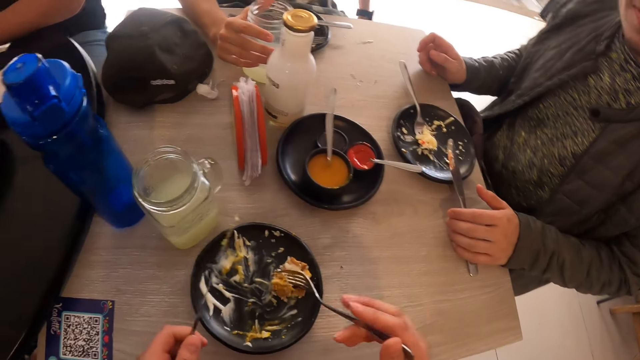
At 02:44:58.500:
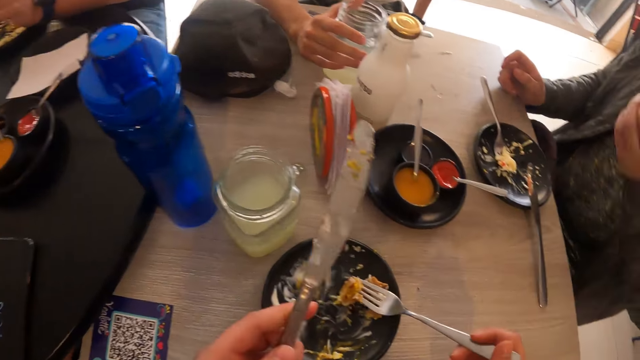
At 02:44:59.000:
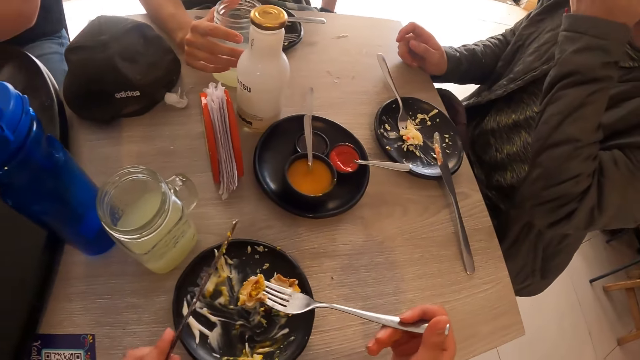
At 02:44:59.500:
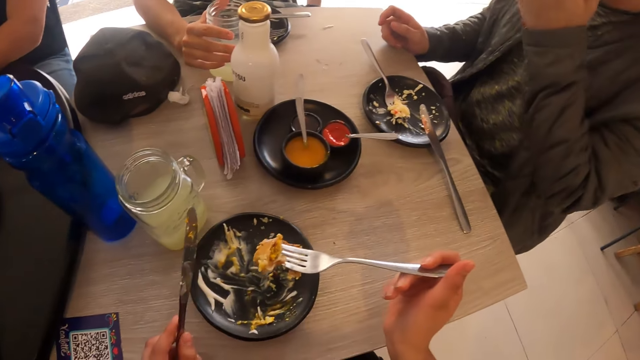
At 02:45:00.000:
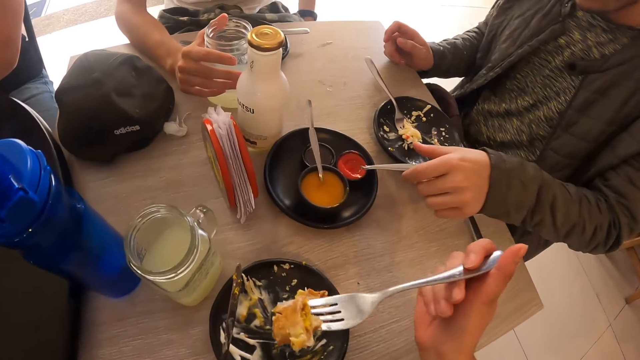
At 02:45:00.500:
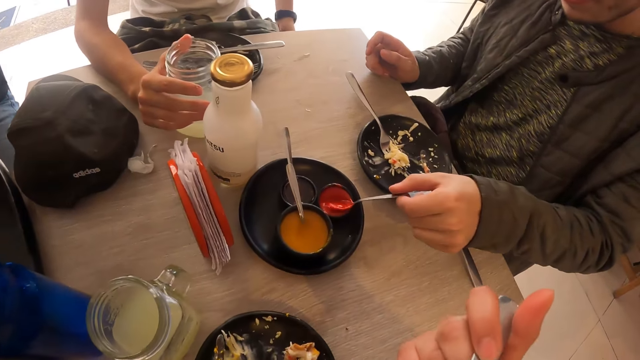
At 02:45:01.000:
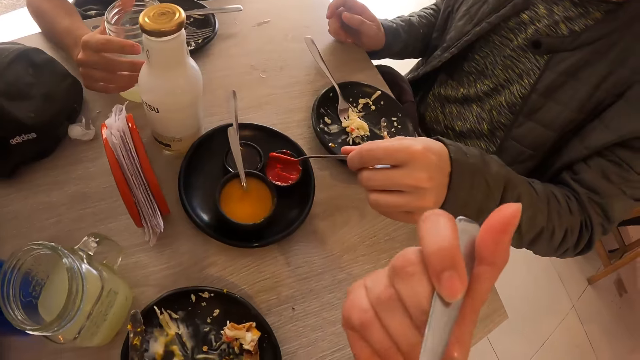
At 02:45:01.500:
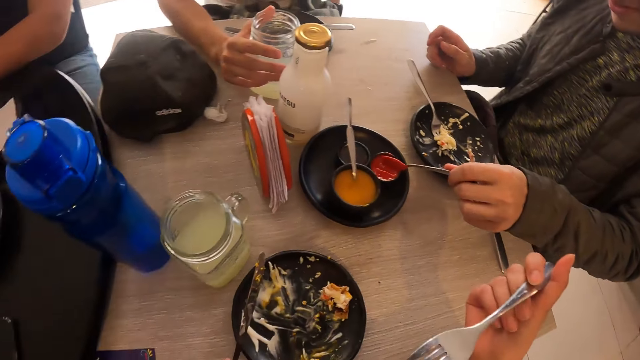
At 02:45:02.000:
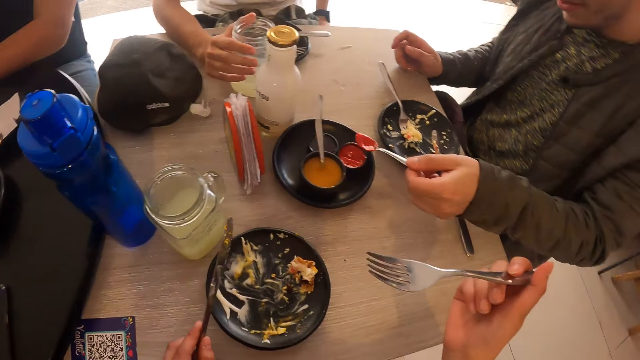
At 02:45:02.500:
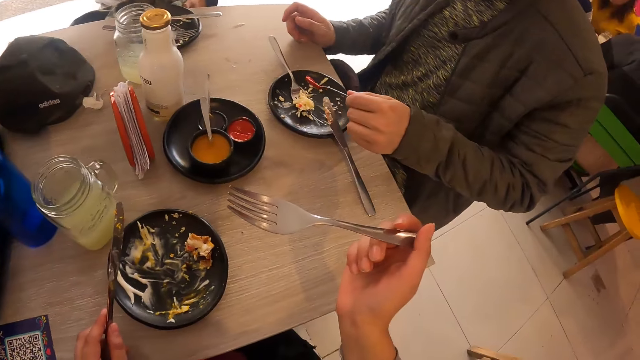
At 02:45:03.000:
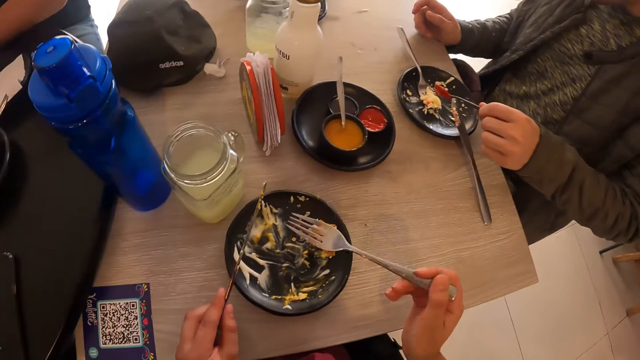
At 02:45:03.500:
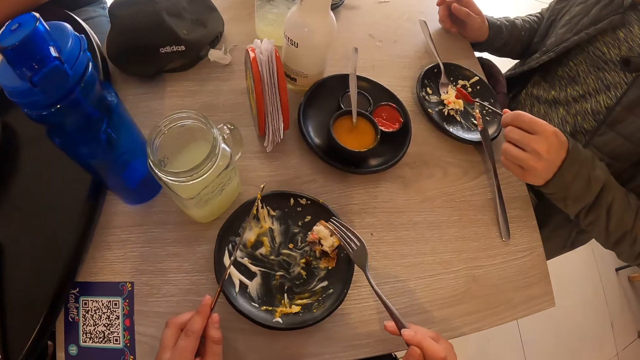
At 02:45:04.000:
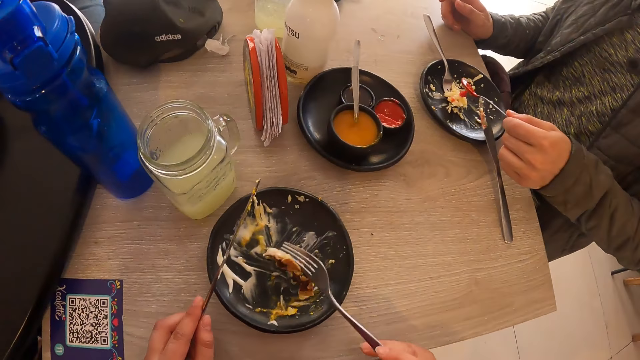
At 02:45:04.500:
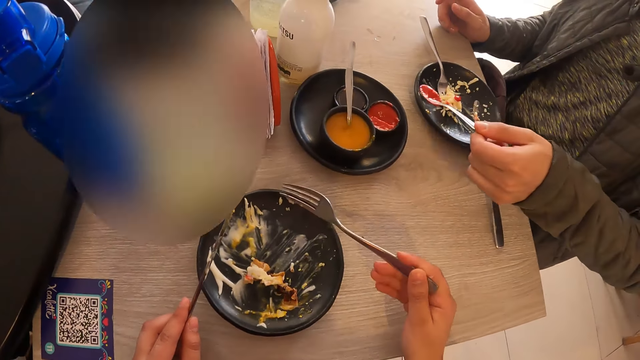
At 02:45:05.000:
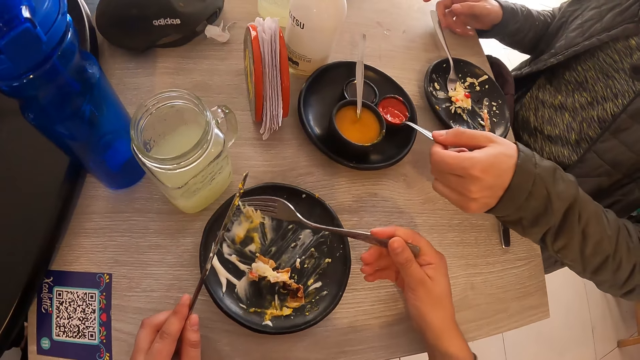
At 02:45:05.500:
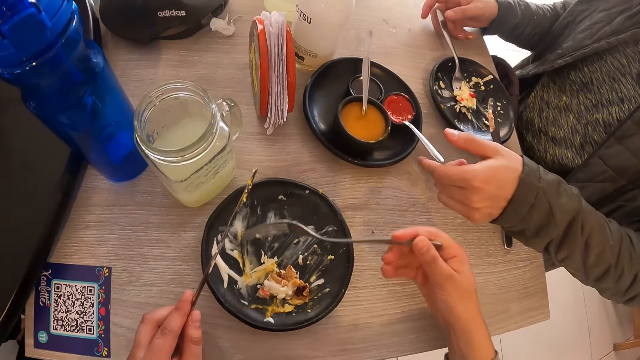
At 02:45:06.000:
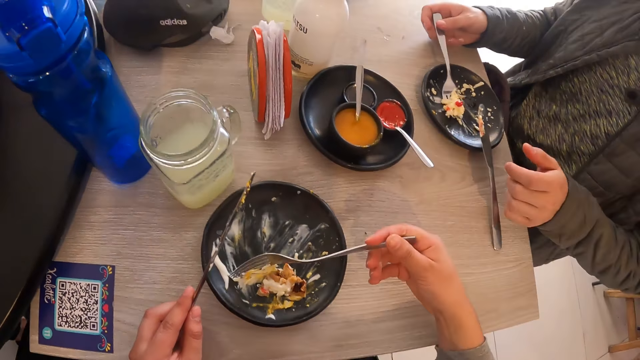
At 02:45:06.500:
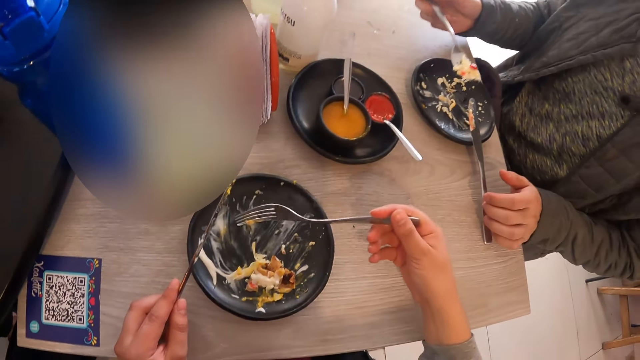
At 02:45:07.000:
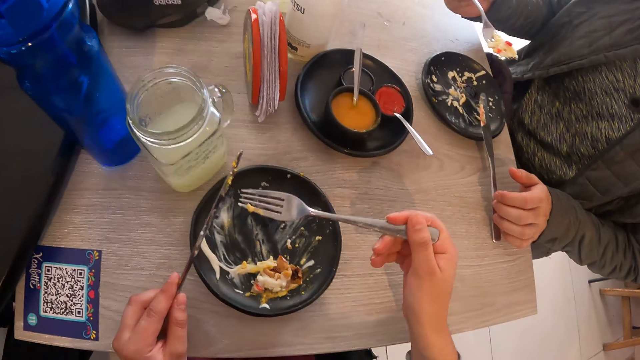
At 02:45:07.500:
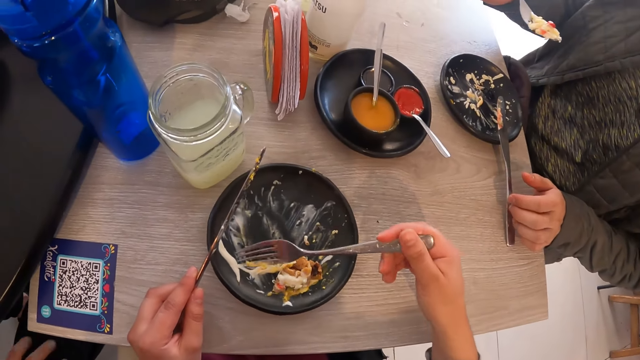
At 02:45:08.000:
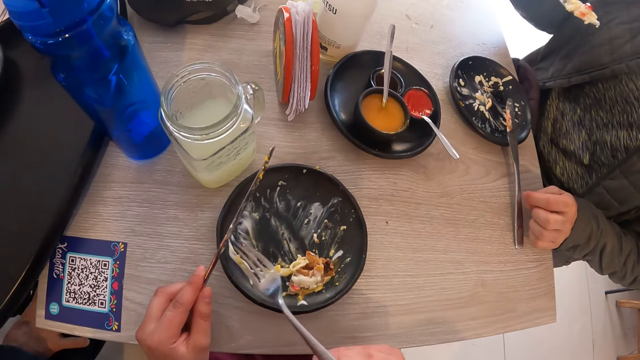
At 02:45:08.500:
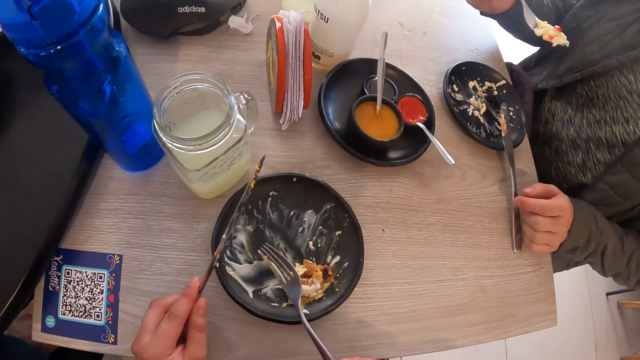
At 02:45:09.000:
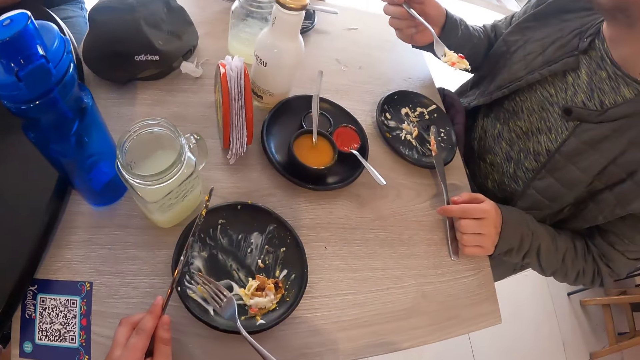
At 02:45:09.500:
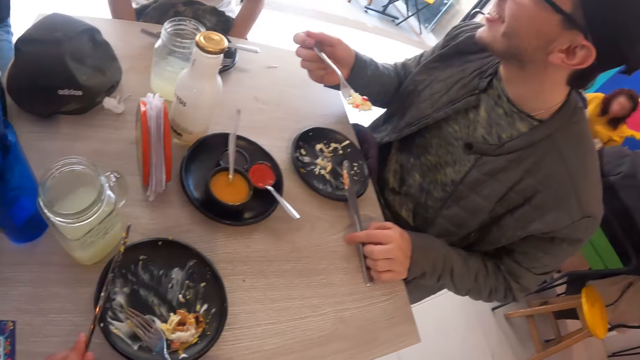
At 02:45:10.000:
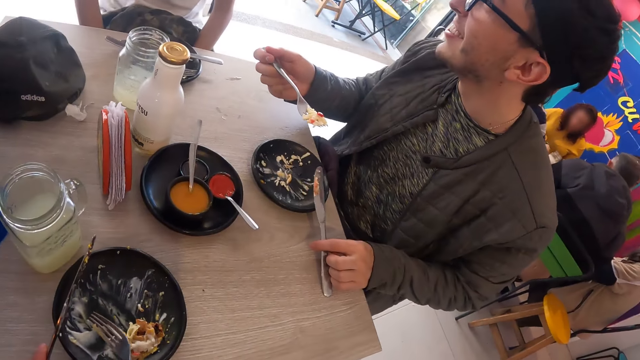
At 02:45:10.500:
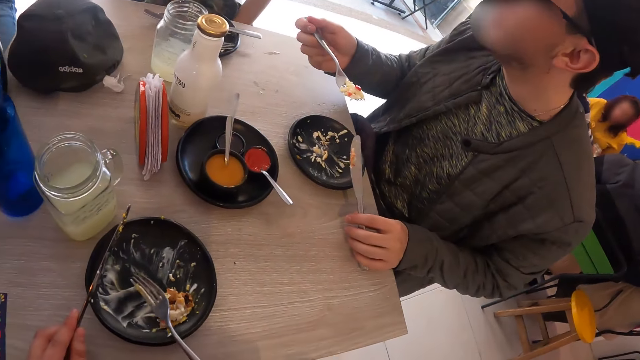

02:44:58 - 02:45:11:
The camera wearer takes a piece of sausage from the plate with the fork in his right hand. The man adjusts a camera on his head with his left hand. The camera wearer eats the piece of sausage from the fork in his right hand. The man takes some sauce from the sauce plate with the spoon in his left hand and eats the food. The man pours the sauce on the plate from the spoon in his left hand. The camera wearer gathers the food in the plate with the fork in his right hand. The man drops the spoon in the sauce plate with his left hand and places his right hand on the fork on the plate. The camera wearer takes the food from the plate with the fork in his right hand. The man eats the food.

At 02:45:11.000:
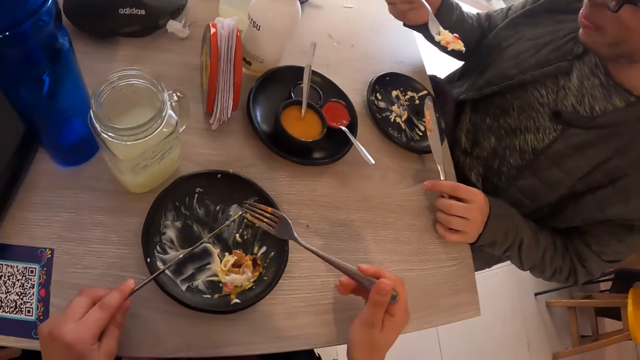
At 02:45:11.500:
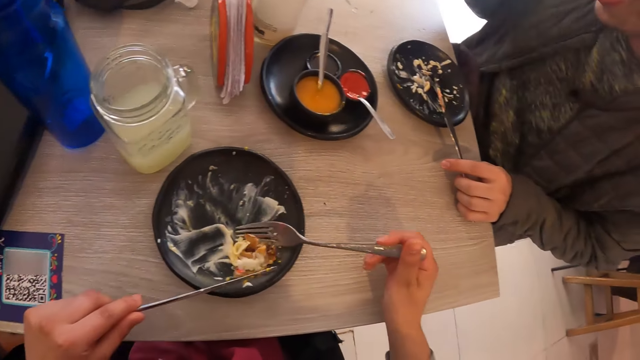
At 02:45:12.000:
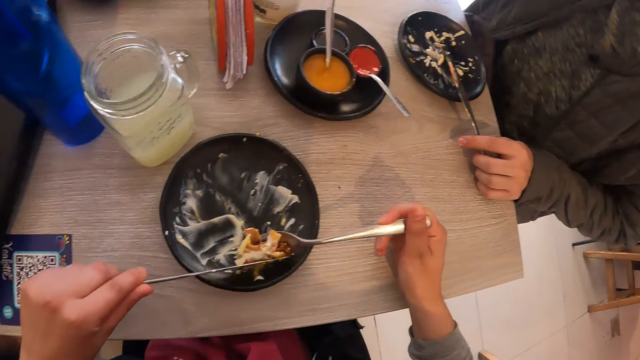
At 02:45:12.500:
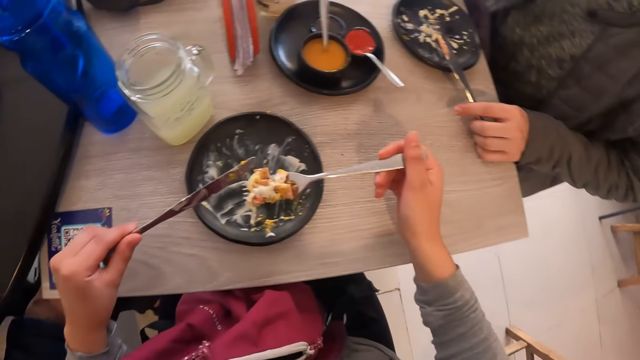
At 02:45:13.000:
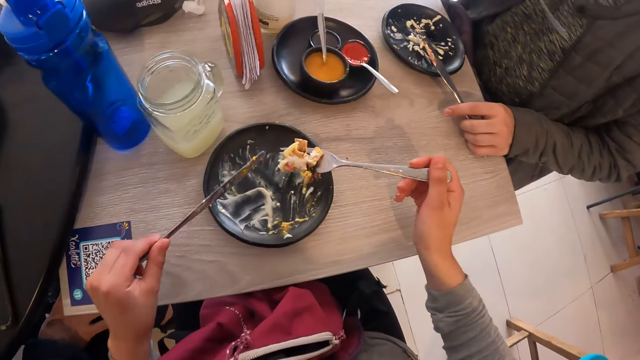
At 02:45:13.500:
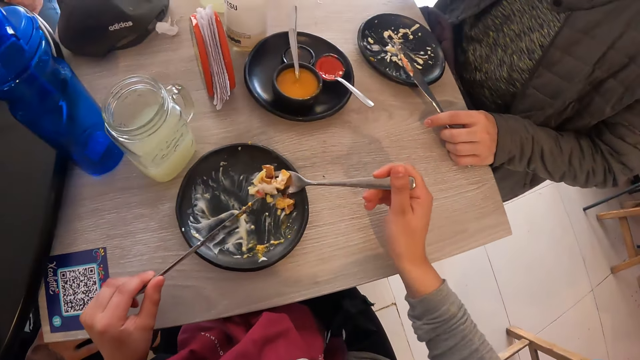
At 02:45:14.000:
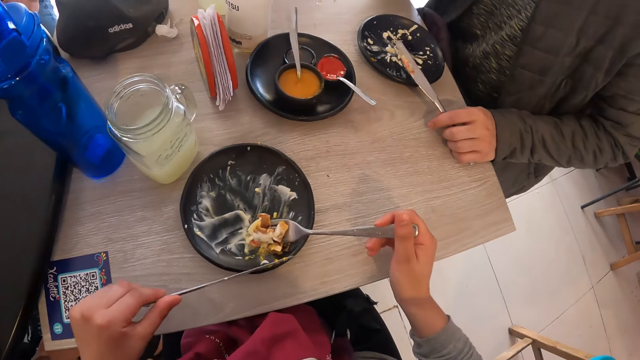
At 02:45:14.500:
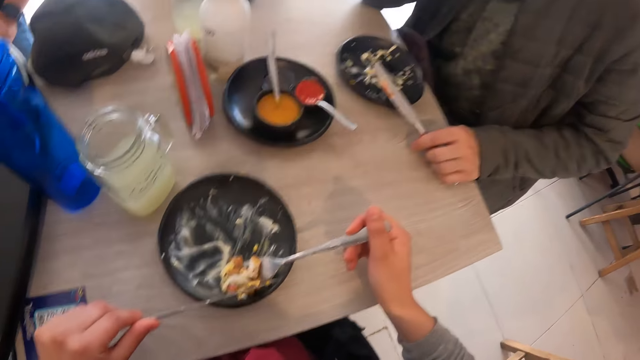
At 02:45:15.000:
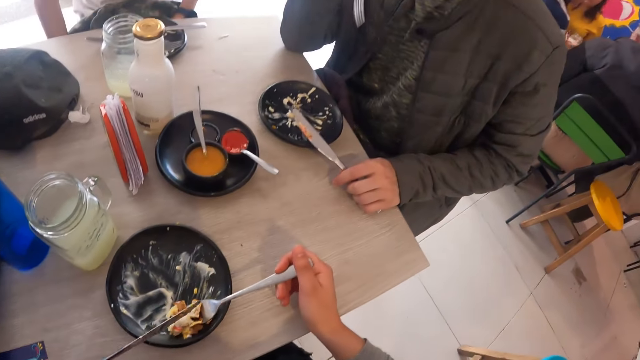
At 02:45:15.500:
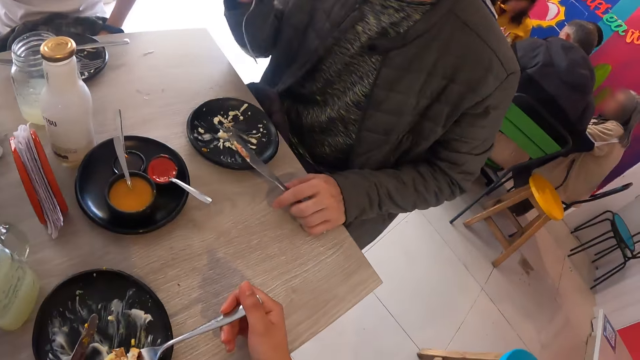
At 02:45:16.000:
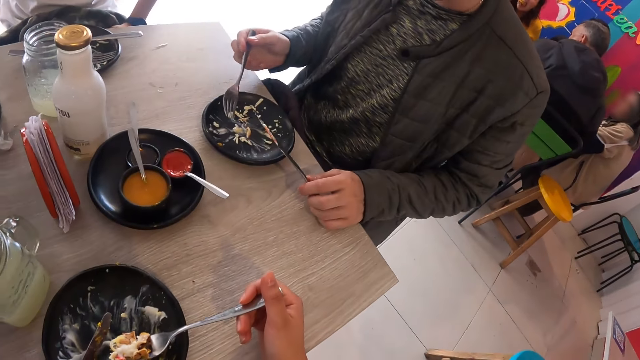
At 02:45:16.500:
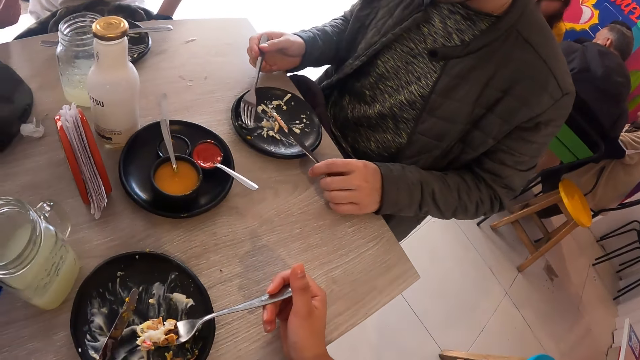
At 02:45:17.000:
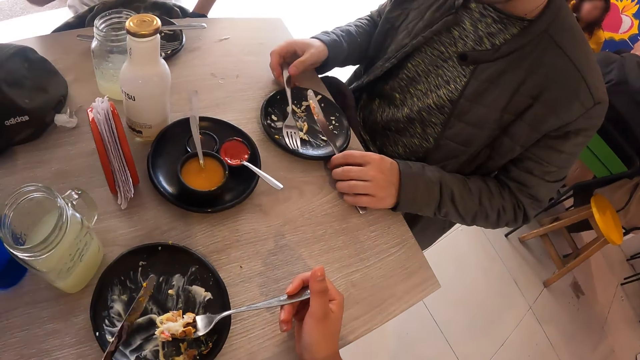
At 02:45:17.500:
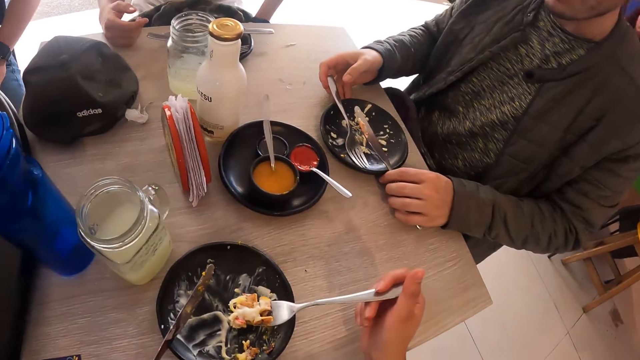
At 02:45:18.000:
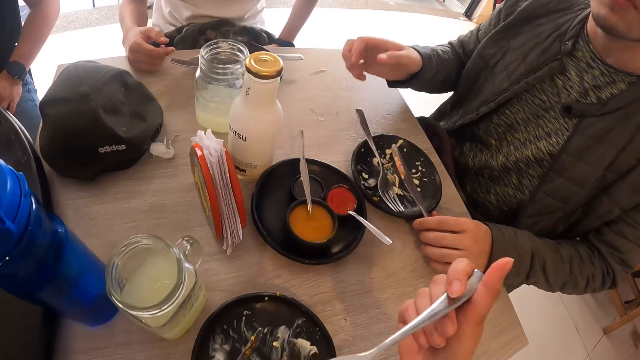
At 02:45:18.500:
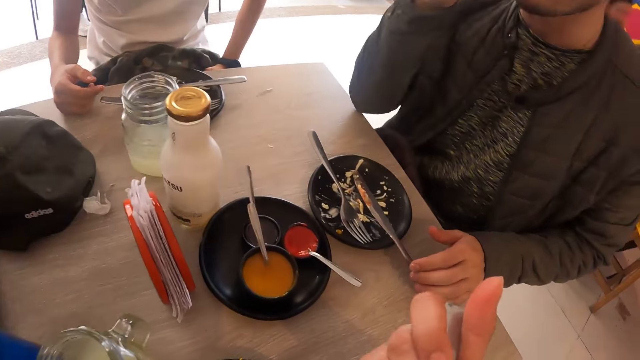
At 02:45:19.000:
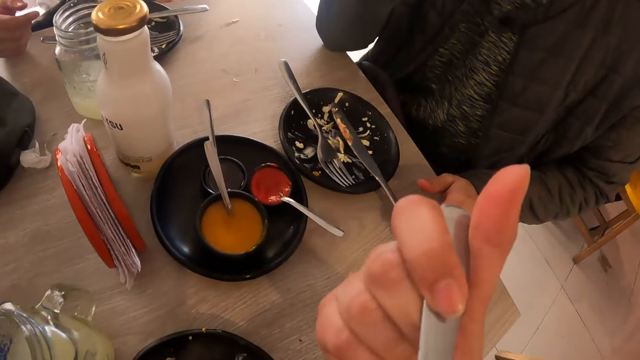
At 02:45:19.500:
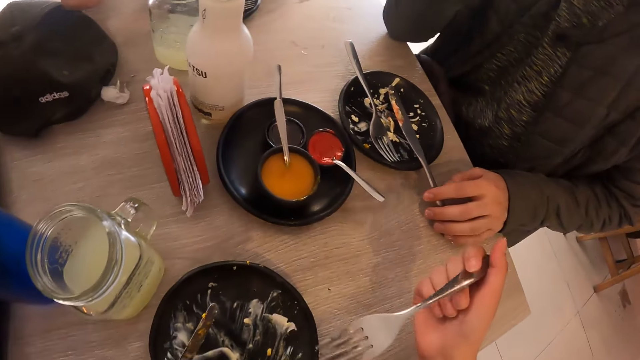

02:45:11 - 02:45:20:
The camera wearer places the food on the fork in his right hand with the knife in his left hand. He takes the food from the plate with the fork in his right hand. He gathers the food in the plate with the fork in his right hand. He places the food on the fork in his right hand with the knife in his left hand. He takes the food from the plate with the fork in his right hand. The man drops the fork on the plate with his right hand and adjusts the plate on the table with his right hand. The camera wearer eats the food from the fork in his right hand.
